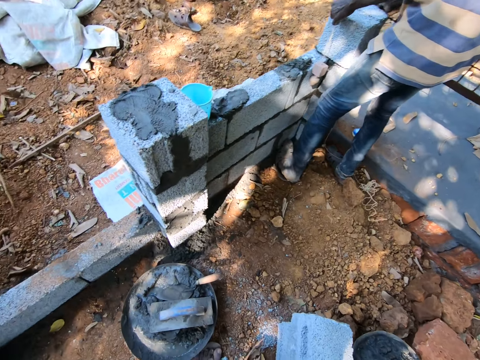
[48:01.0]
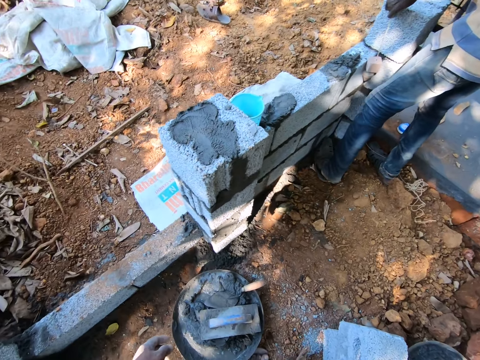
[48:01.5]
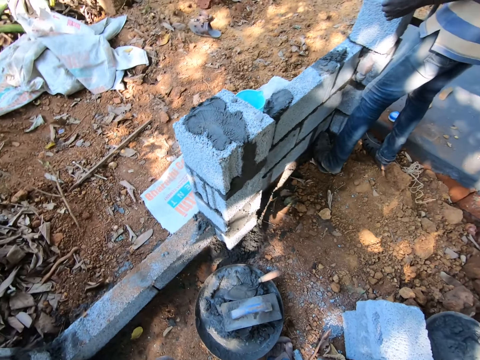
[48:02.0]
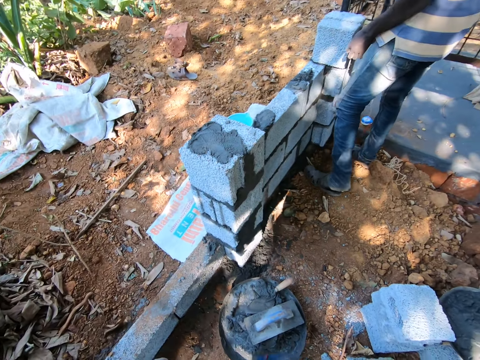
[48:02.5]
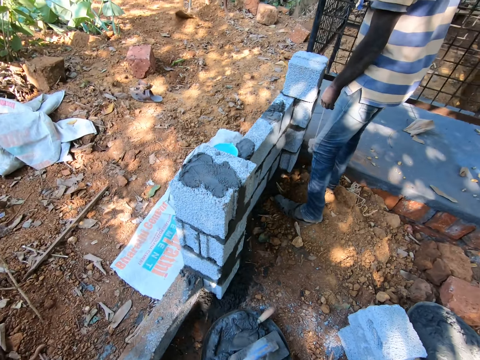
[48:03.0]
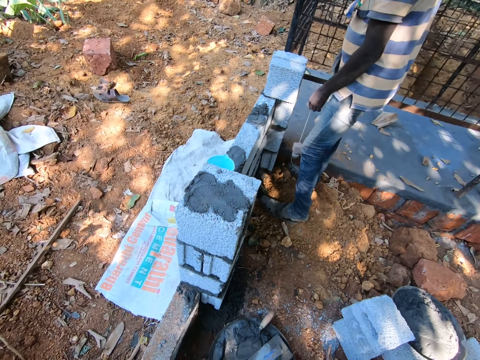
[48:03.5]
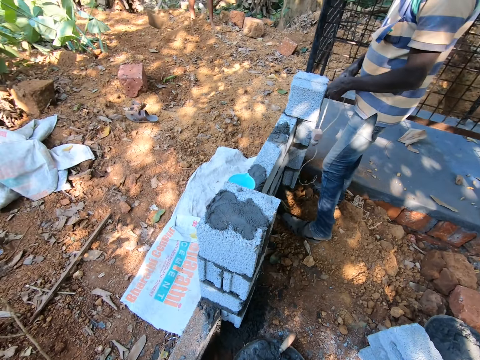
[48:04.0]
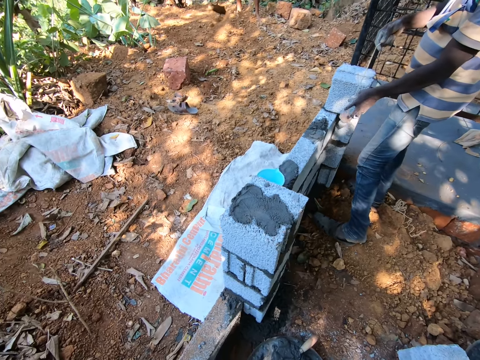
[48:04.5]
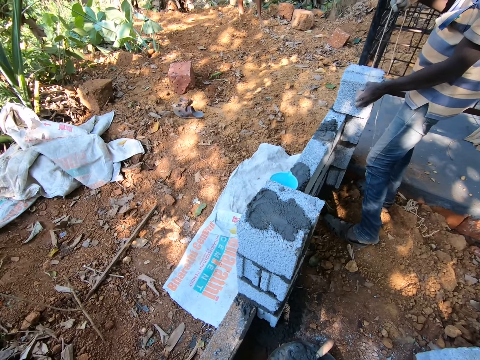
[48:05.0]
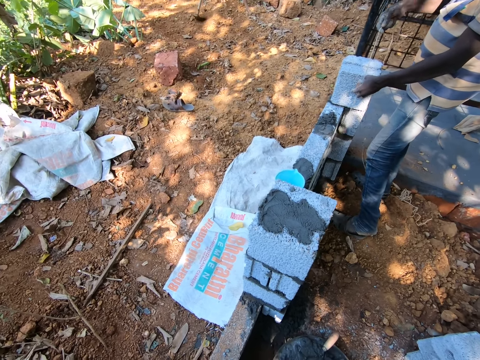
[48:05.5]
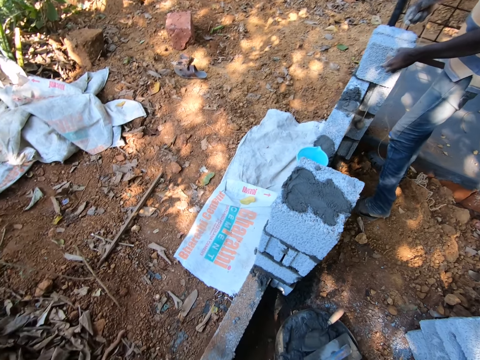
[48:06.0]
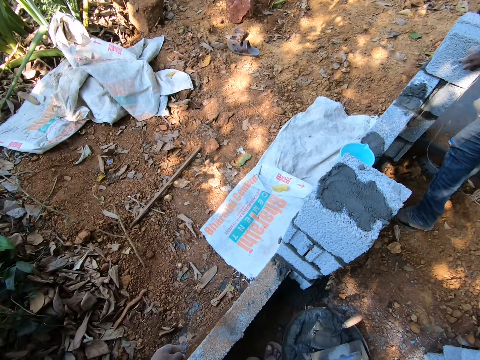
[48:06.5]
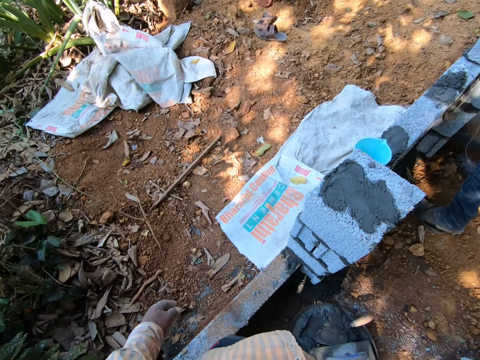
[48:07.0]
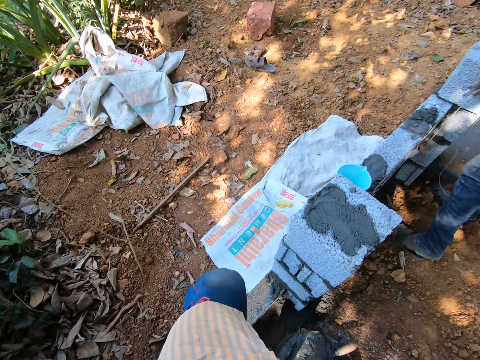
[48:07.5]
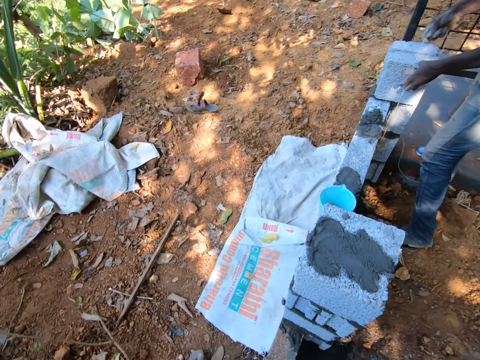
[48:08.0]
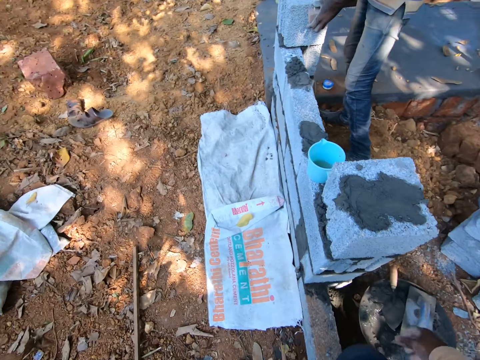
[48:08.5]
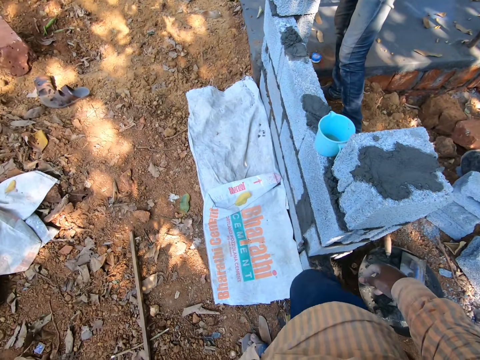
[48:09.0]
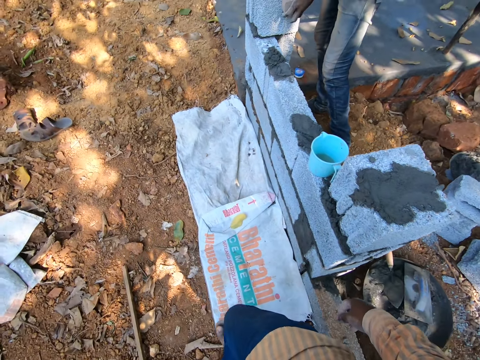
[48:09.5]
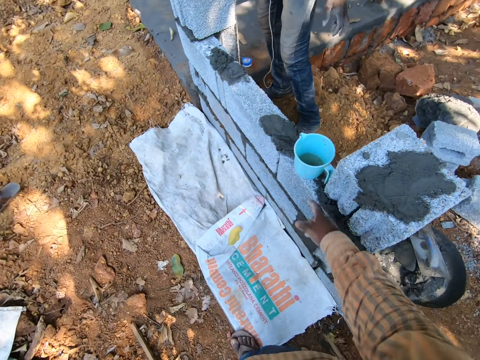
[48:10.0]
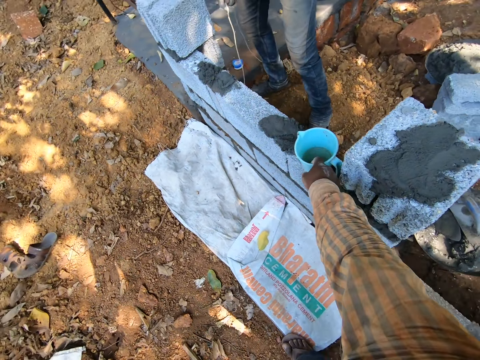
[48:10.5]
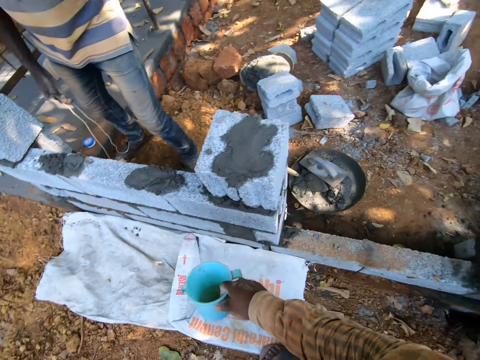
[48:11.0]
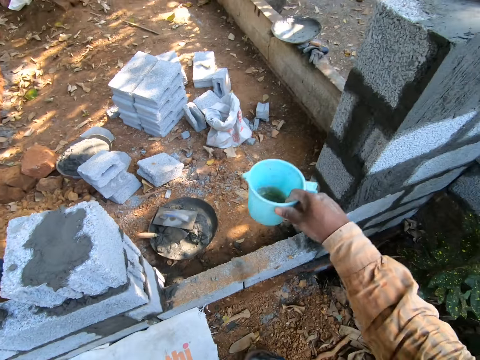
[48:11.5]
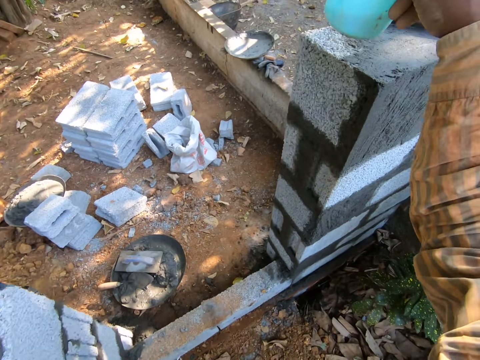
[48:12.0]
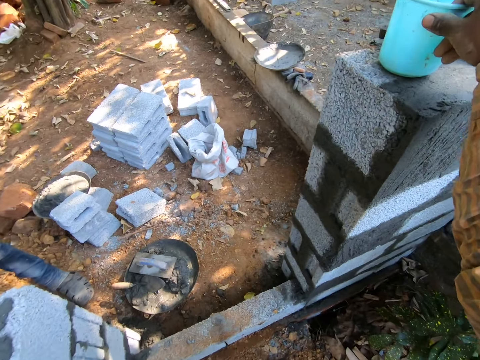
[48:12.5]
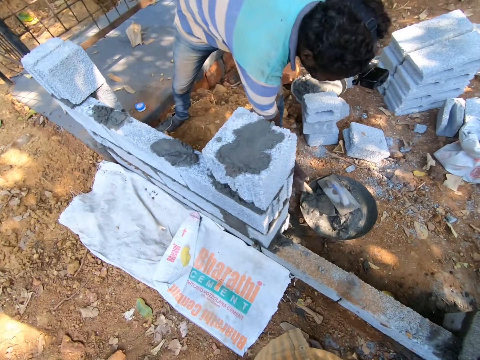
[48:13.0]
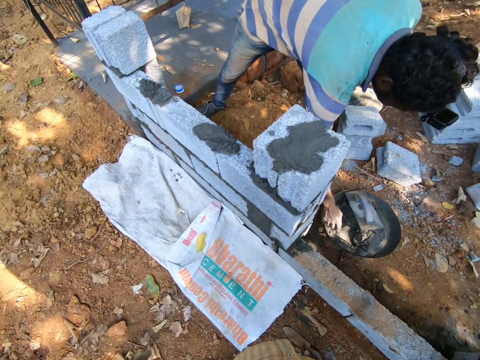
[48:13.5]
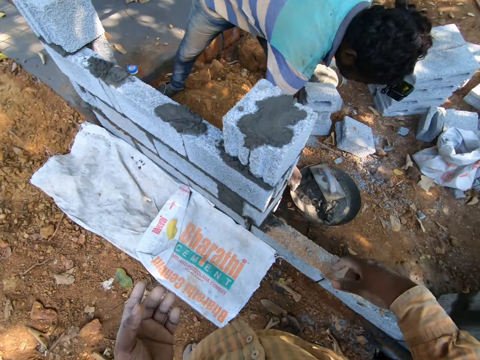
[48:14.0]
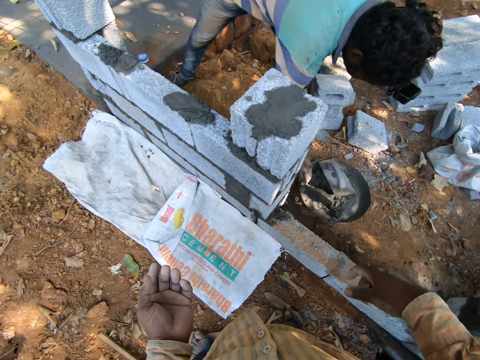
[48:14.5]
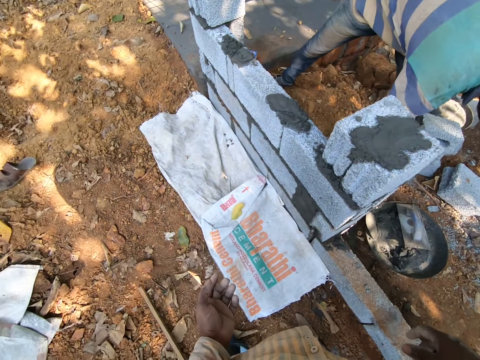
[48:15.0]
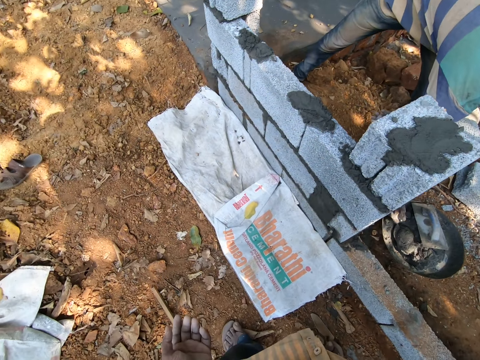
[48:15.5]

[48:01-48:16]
The camera wearer walks outside. He picks up a jug from a wall with his right hand. The man picks up a hand trowel from a head pan with his right hand. The camera wearer places the jug on the wall with his right hand. The man scoops some cement from the head pan on the ground with the hand trowel in his right hand.

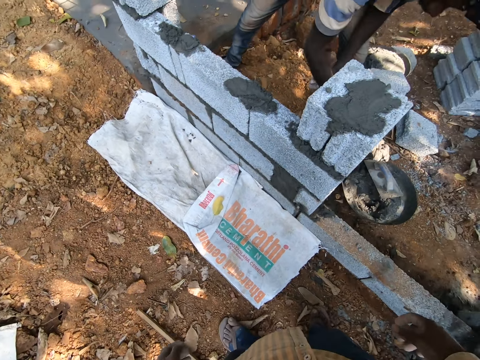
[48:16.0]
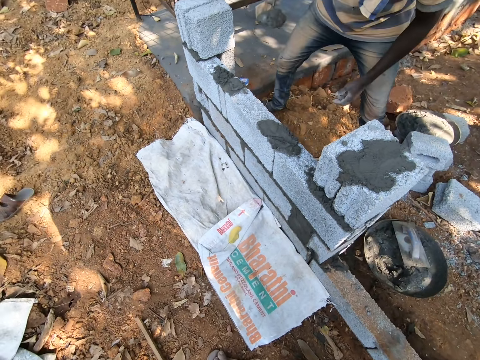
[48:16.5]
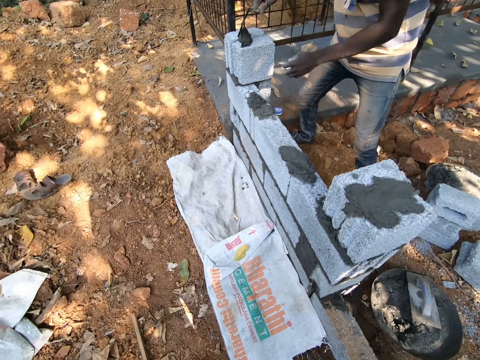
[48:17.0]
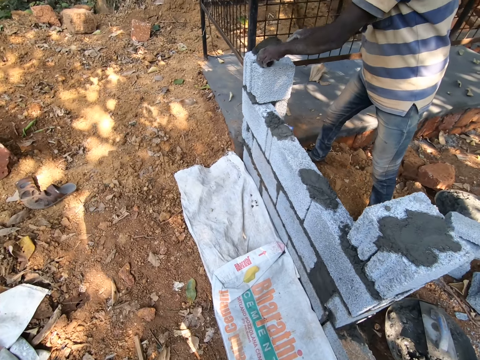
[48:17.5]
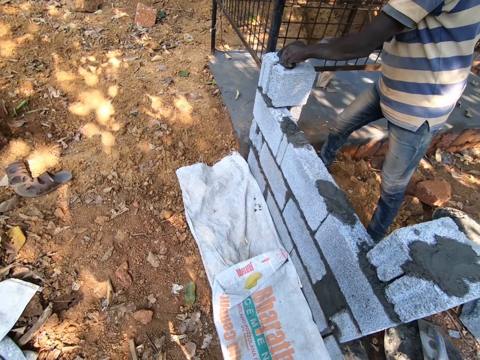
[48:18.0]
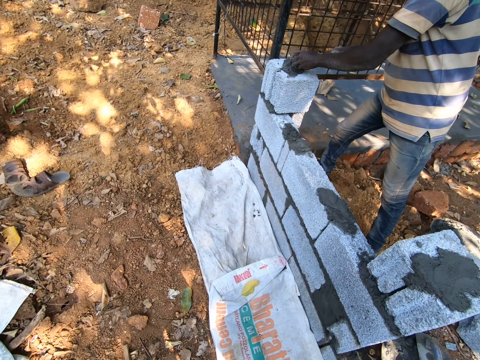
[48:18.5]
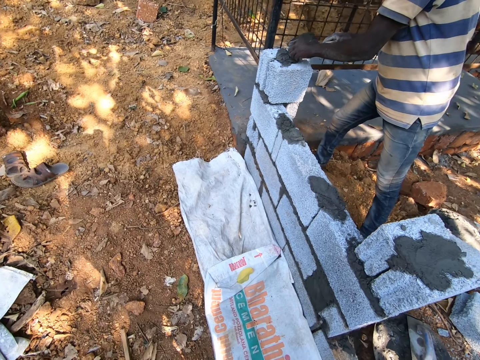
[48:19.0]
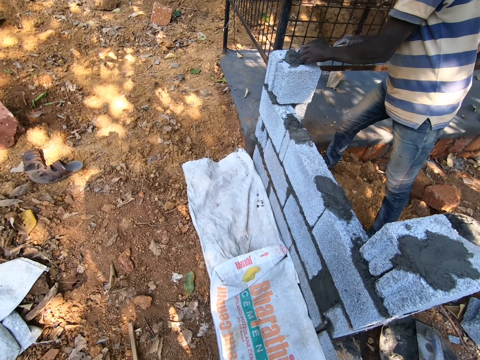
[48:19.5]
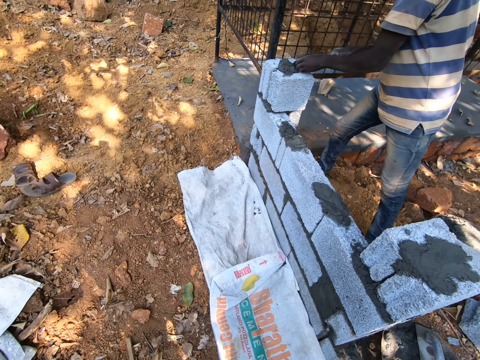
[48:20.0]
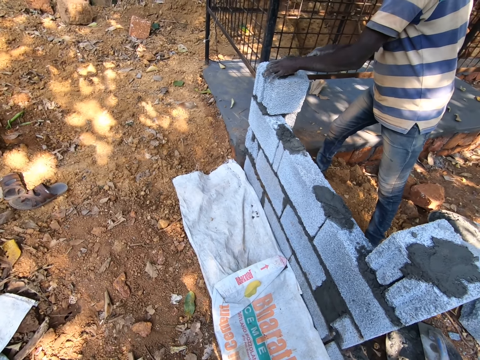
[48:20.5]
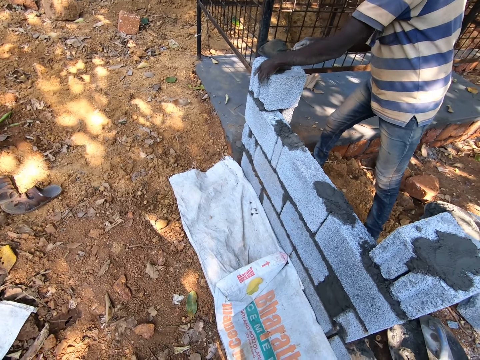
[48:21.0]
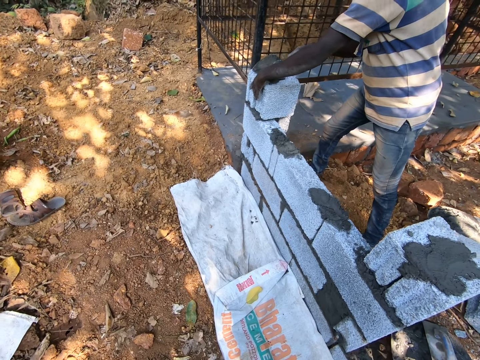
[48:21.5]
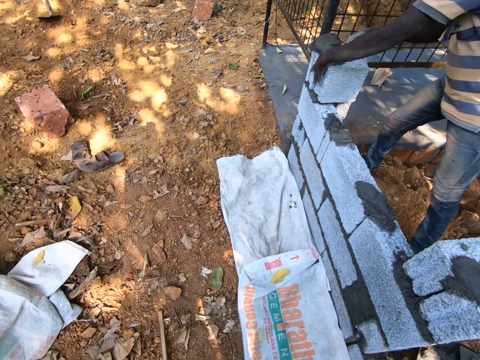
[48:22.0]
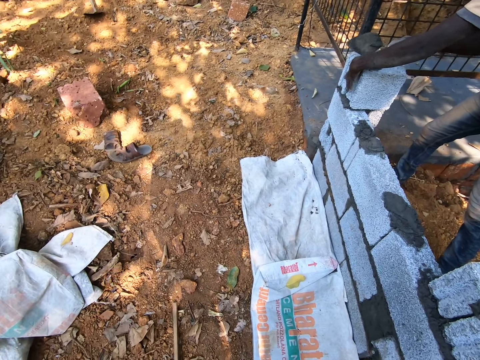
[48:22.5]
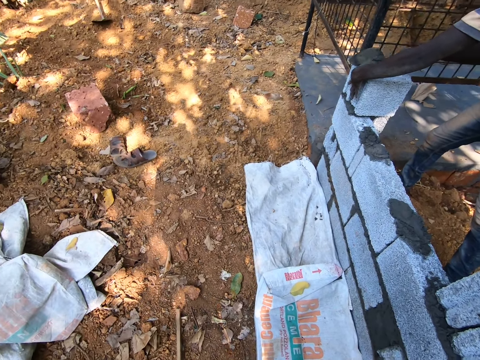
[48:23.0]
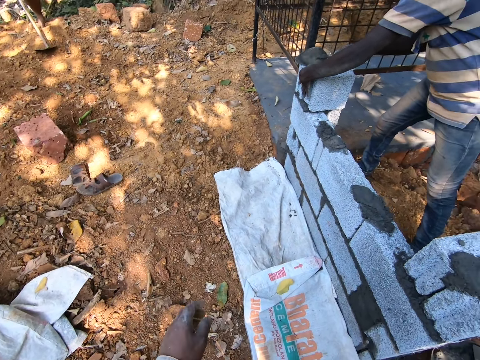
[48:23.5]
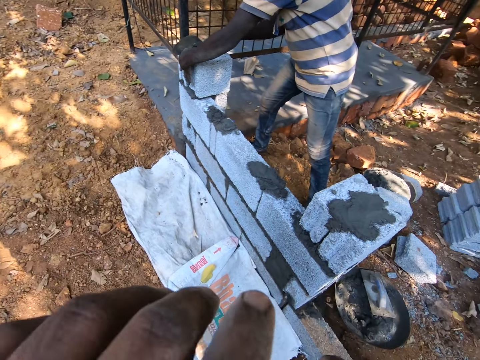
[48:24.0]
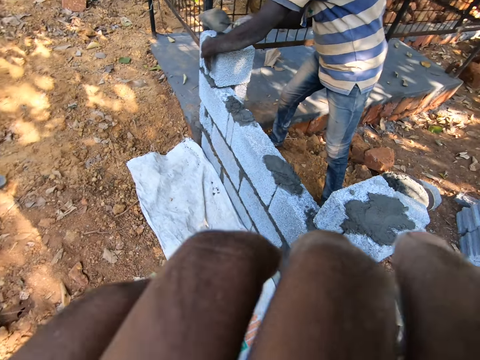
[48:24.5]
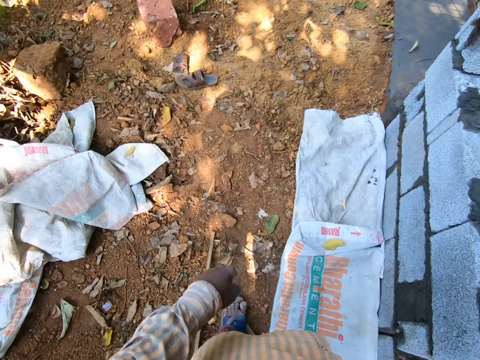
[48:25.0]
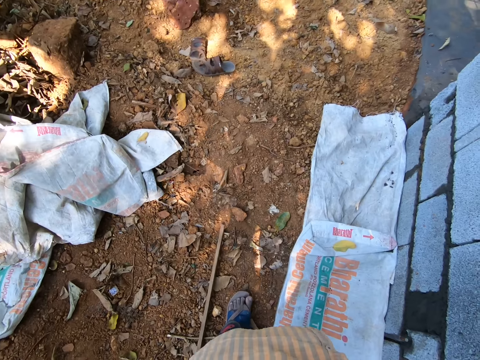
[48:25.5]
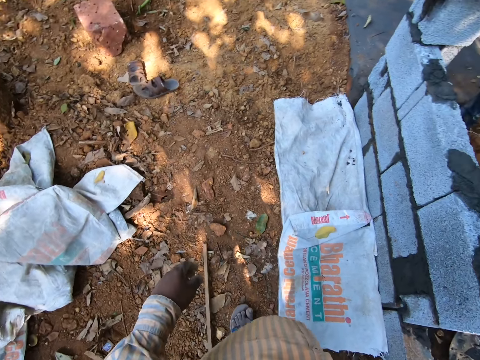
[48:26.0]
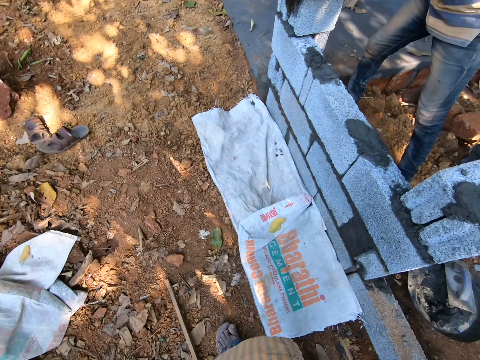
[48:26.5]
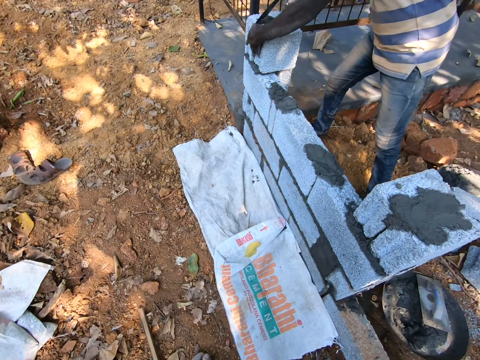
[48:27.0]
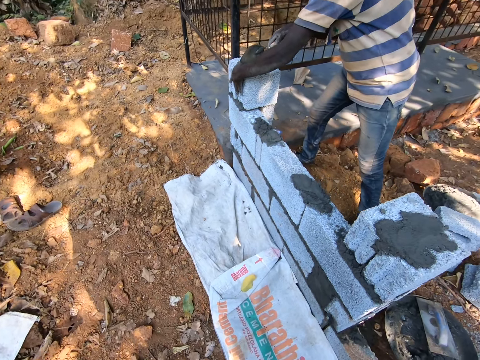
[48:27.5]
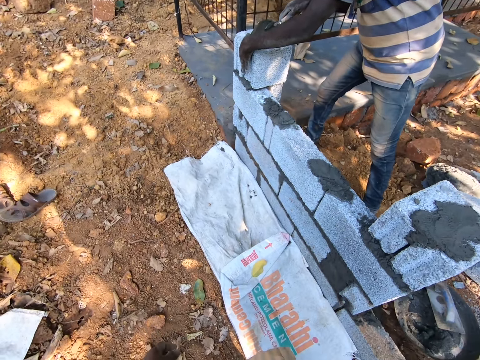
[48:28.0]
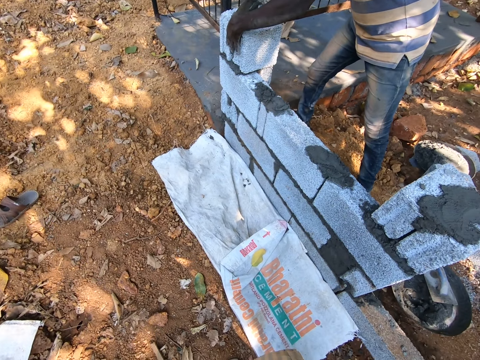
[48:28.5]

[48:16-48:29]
The man pours the cement on a block with the hand trowel in his right hand. He levels the cement on the block with the hand trowel in his right hand and the leveling trowel in his left hand. The camera wearer wipes their face with their hand.
